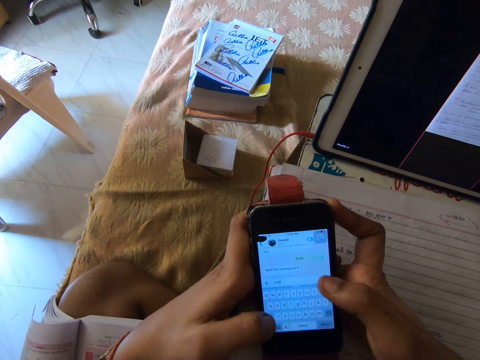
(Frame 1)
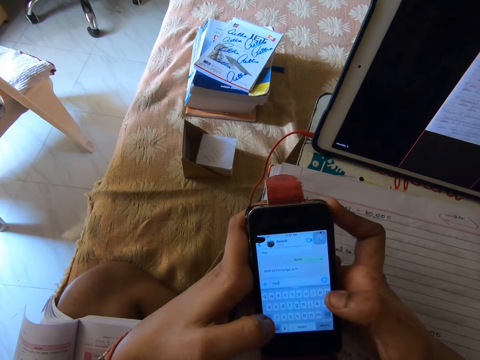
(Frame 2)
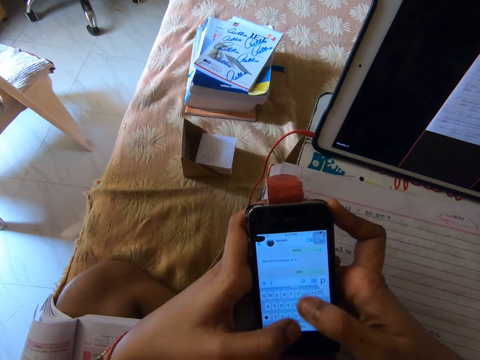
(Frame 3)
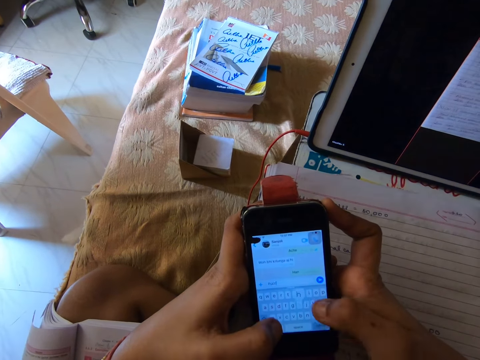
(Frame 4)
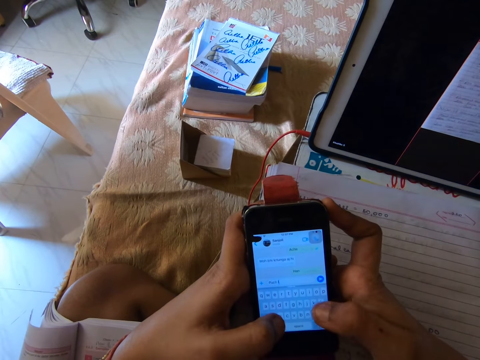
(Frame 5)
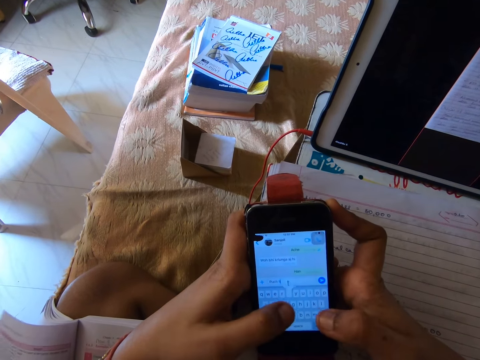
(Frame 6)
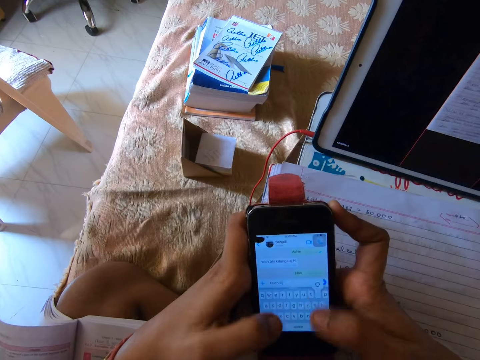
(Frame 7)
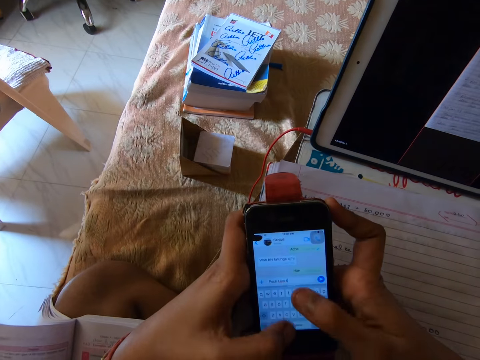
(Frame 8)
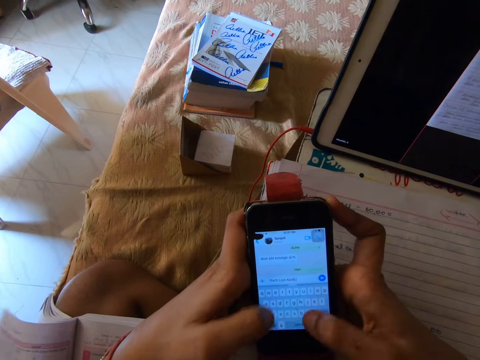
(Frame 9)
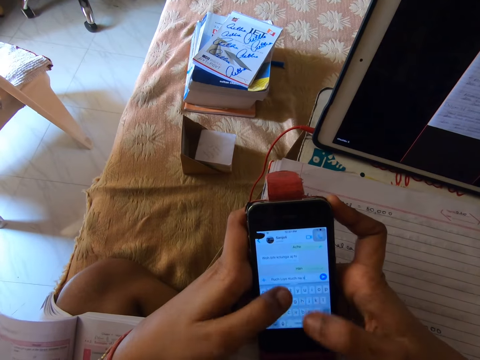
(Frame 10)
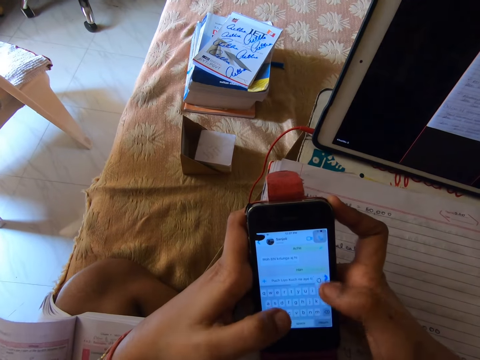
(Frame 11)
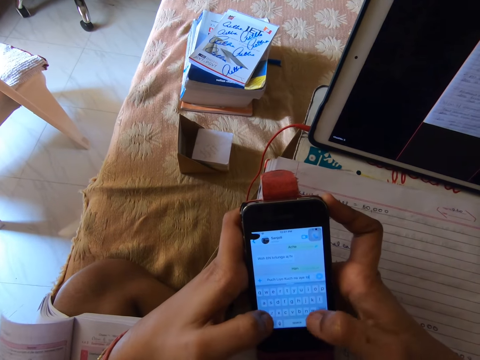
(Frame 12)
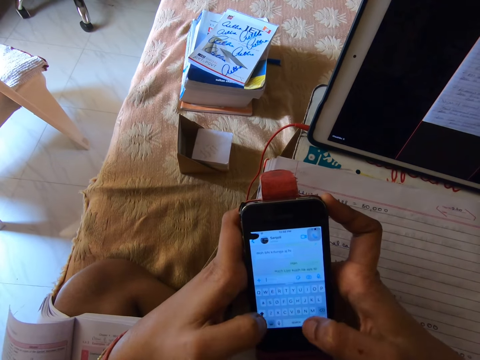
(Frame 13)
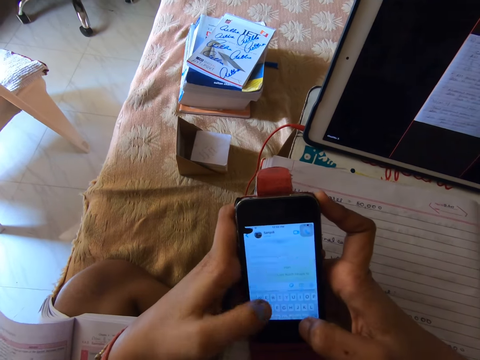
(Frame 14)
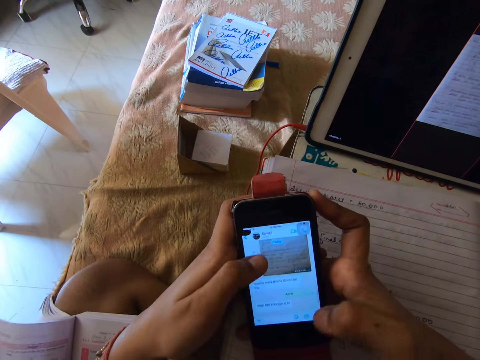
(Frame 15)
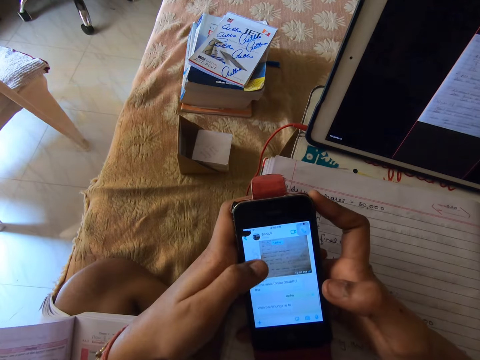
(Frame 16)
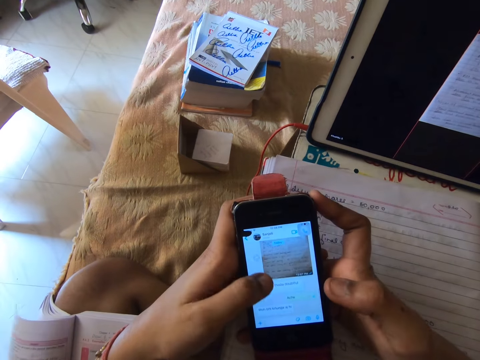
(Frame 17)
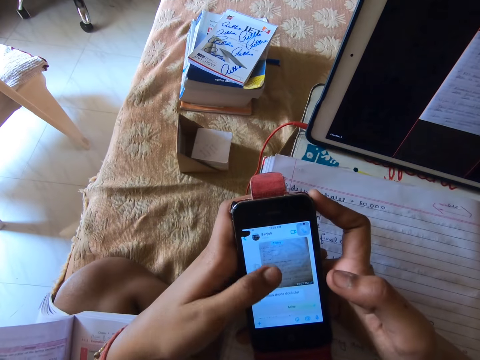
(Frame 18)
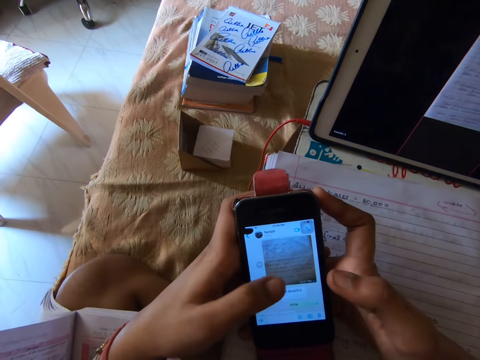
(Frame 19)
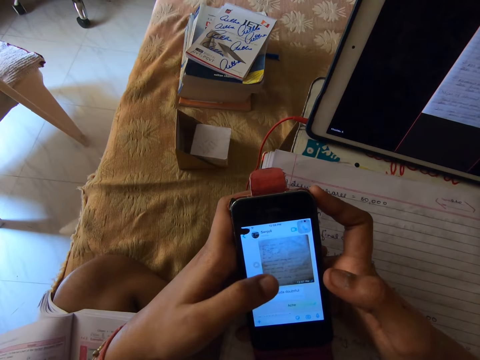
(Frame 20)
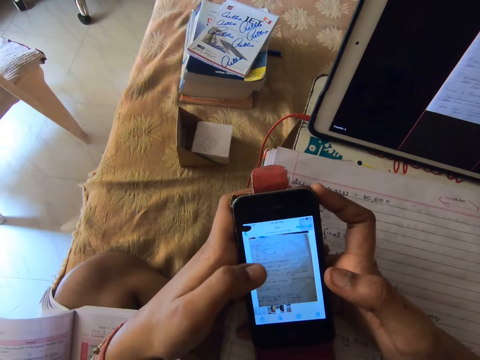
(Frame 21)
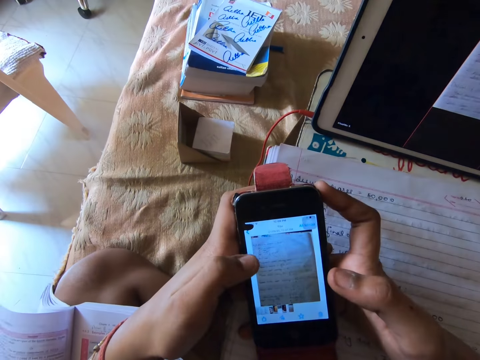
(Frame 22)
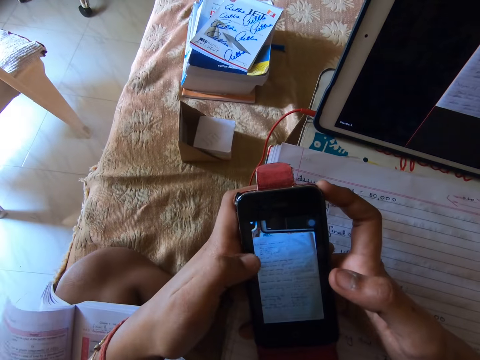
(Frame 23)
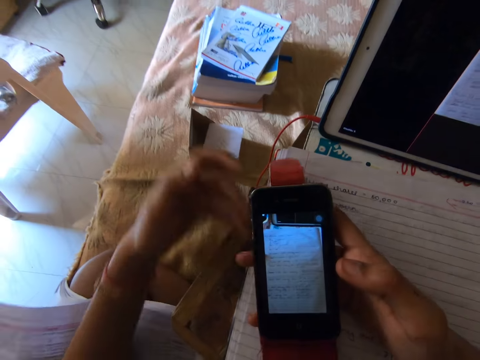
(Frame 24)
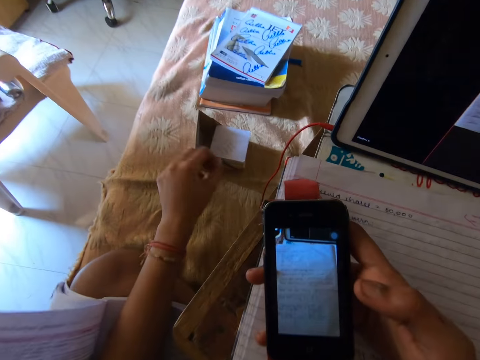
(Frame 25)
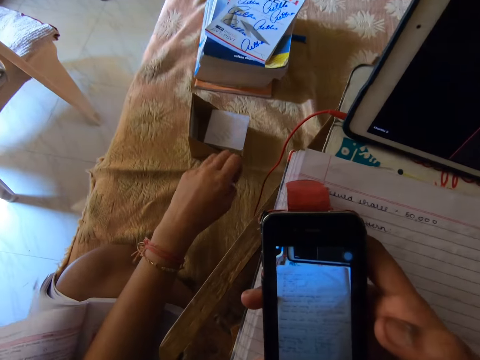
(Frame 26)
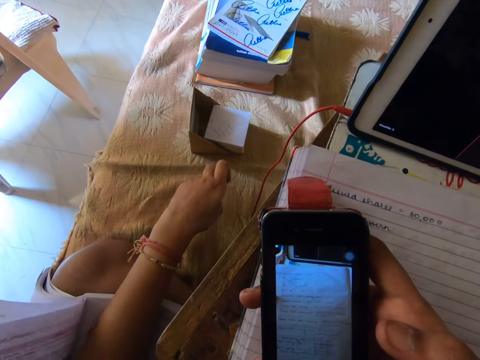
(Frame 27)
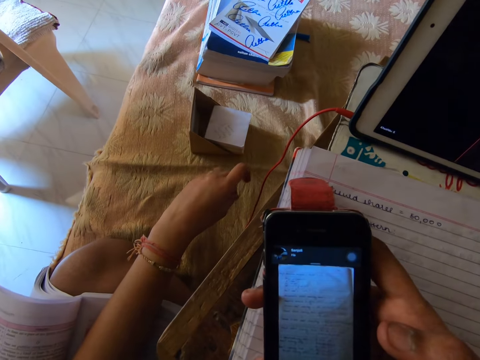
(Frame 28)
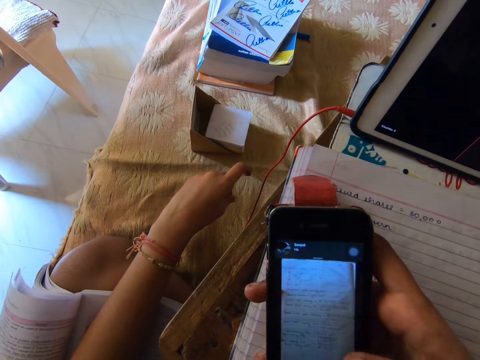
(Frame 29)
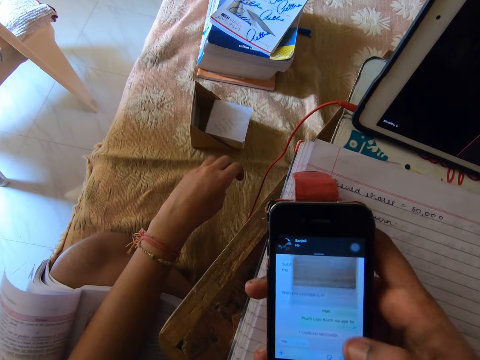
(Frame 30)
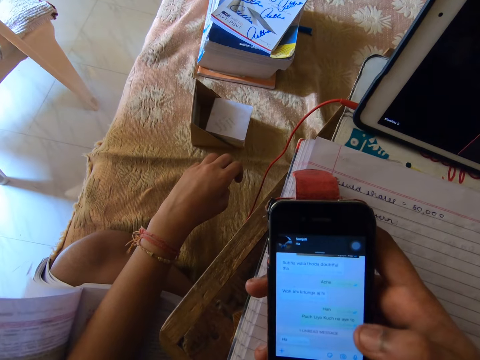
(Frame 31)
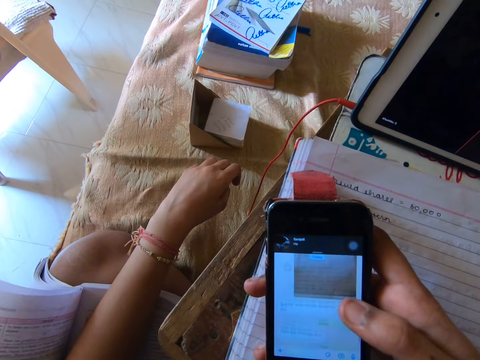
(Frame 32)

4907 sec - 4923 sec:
The camera wearer removes one hand from the cellphone.

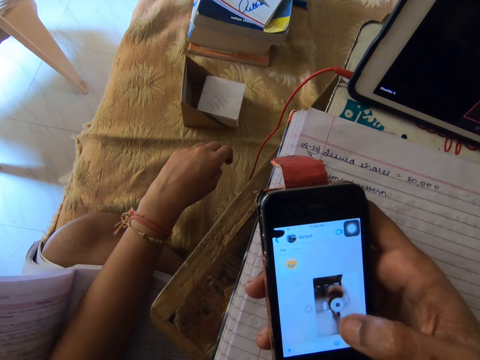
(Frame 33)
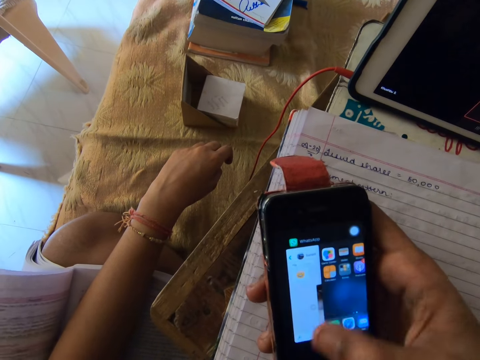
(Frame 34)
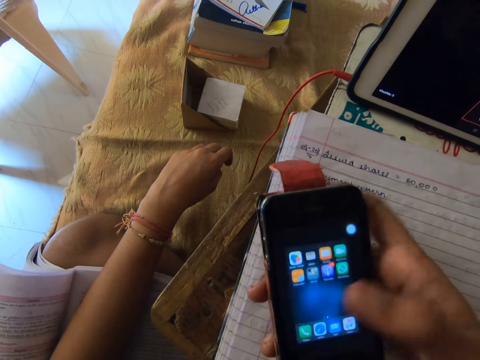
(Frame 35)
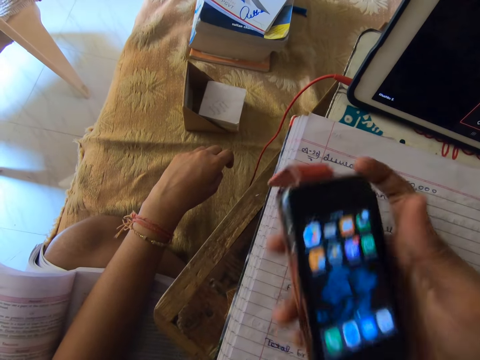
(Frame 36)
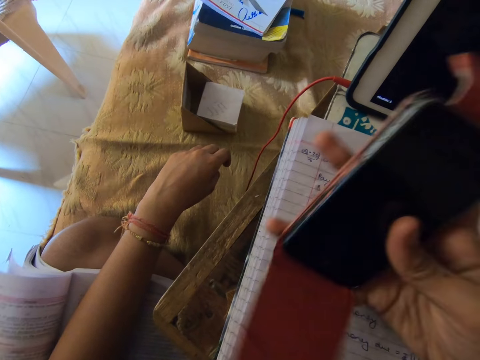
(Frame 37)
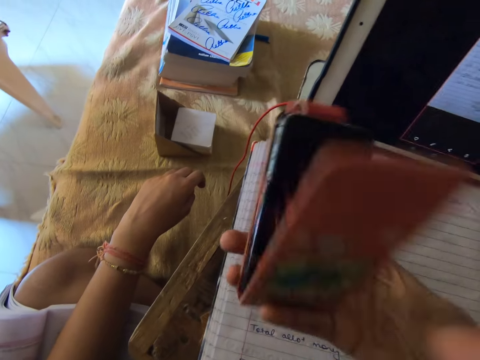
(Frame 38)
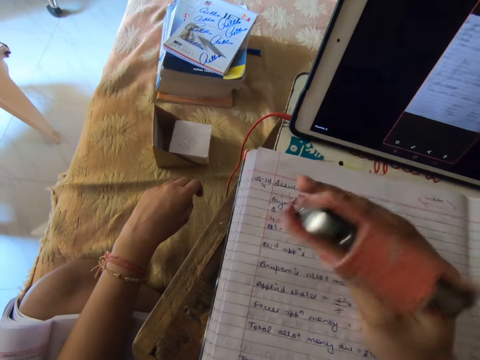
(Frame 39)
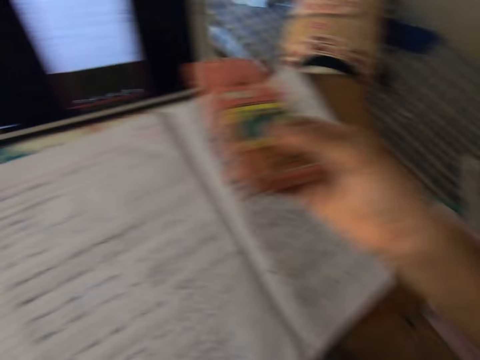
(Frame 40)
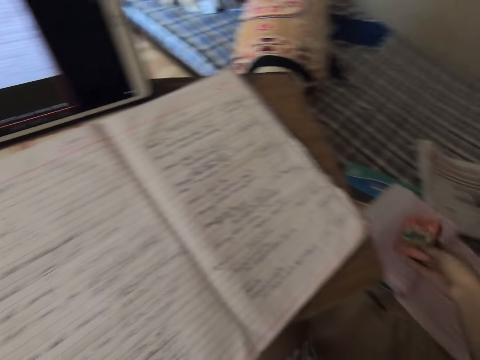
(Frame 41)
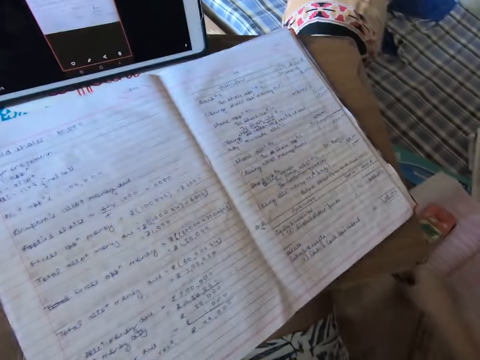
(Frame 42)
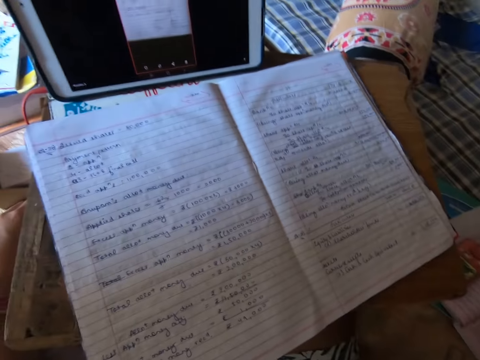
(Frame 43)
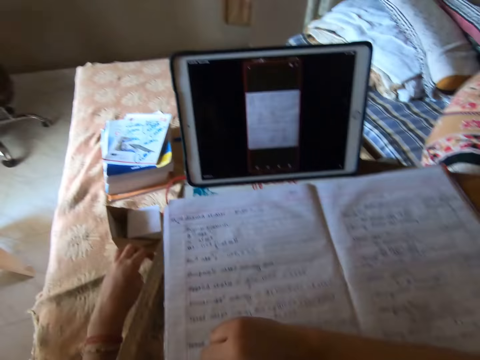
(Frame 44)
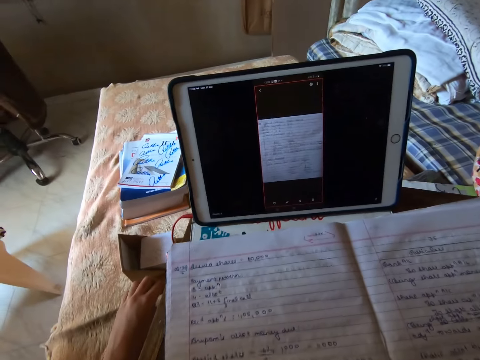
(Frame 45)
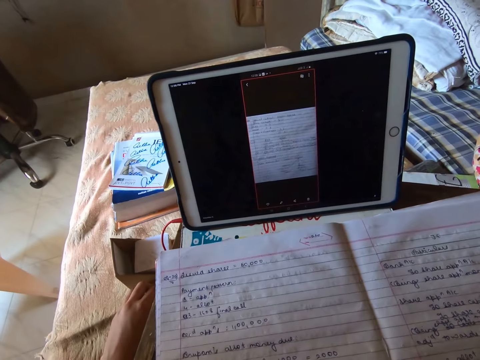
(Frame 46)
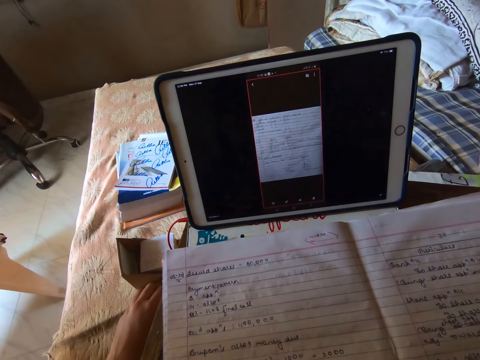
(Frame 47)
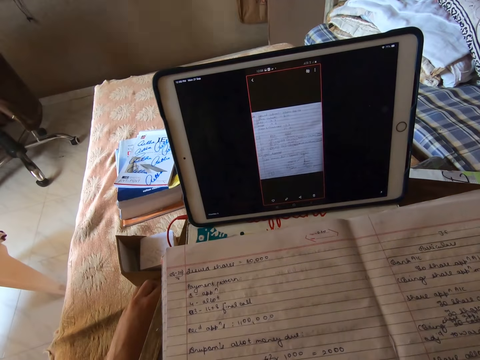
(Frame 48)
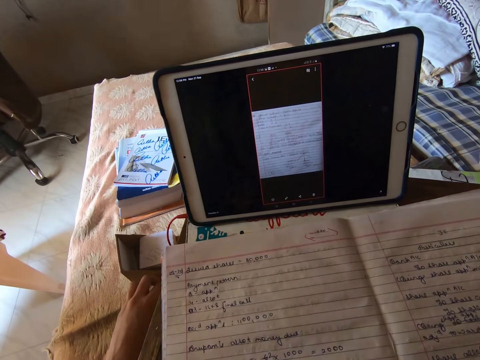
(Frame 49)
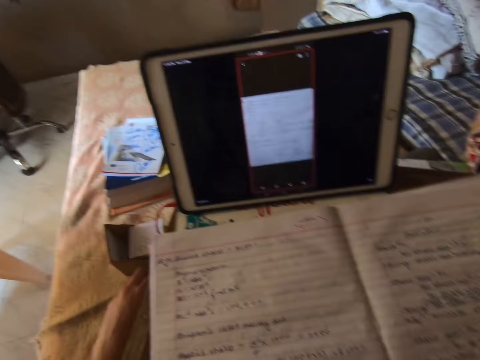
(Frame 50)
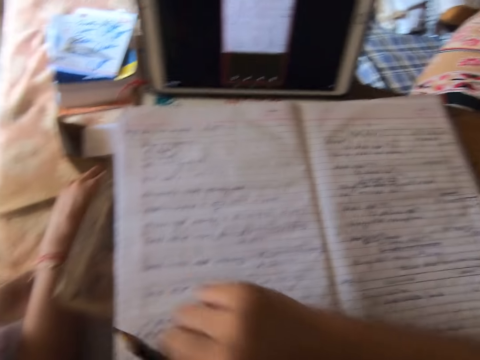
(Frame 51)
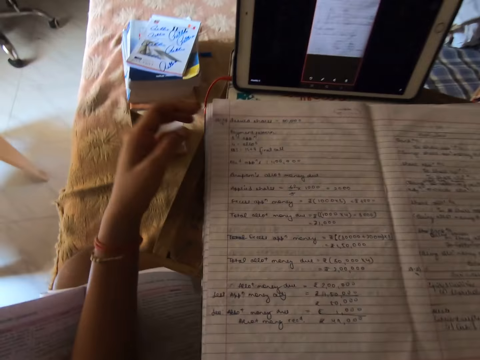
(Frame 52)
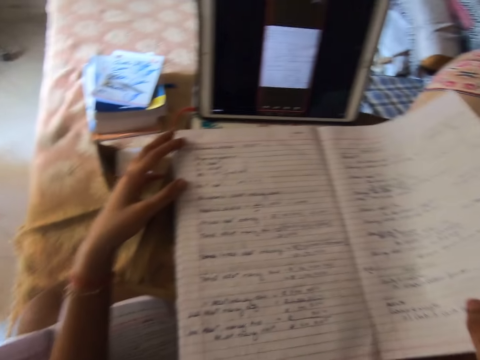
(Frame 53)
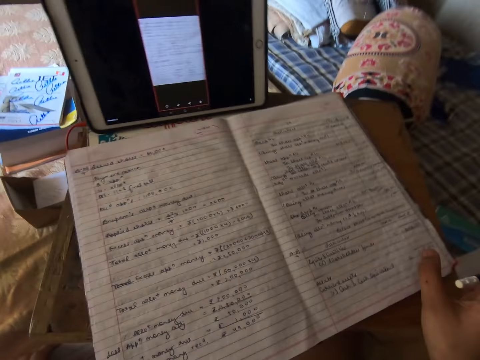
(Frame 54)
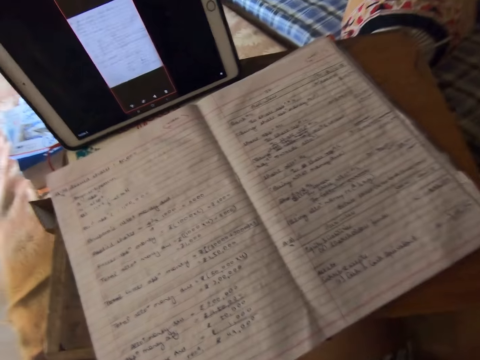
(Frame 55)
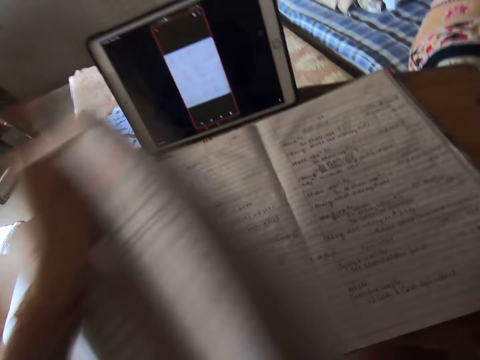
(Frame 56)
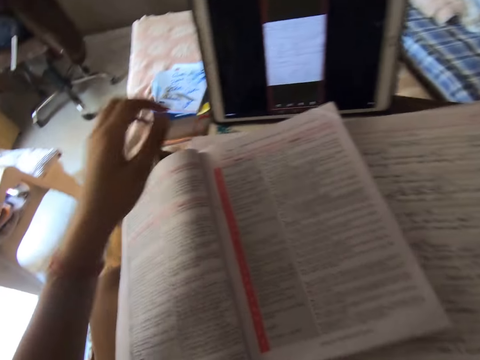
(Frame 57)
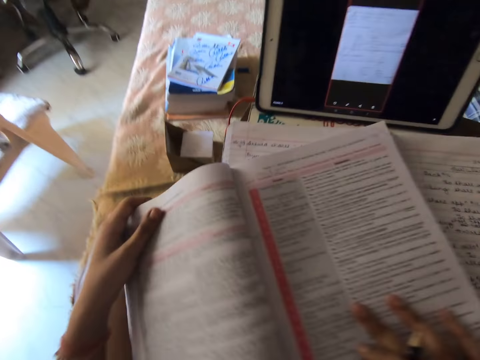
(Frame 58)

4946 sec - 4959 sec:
The camera wearer covers the phone with the pouch. She drops the phone on the bed. She picks up a pencil. She touches a book. She adjusts the book with her hands. She drops a textbook on the book. She picks up a book. She adjusts the book.
